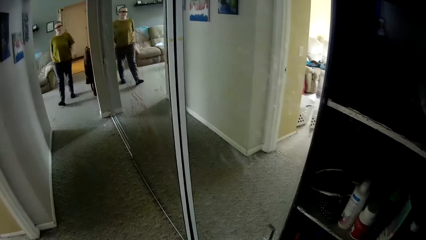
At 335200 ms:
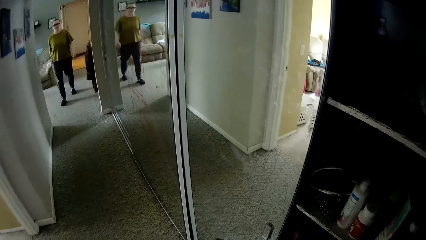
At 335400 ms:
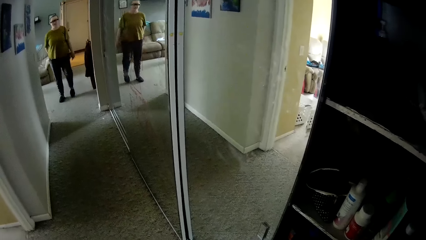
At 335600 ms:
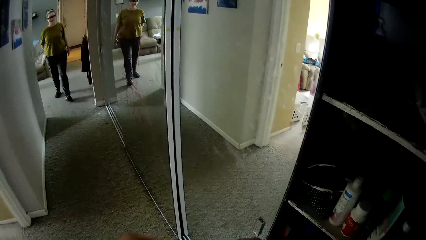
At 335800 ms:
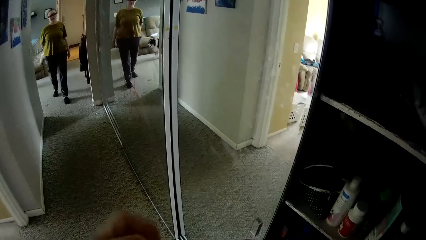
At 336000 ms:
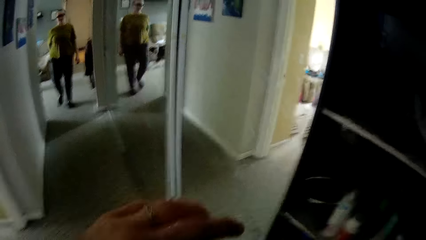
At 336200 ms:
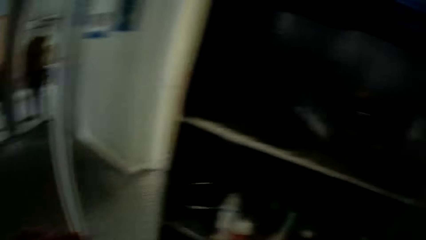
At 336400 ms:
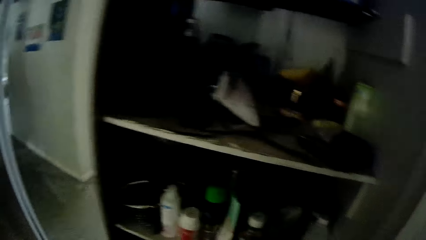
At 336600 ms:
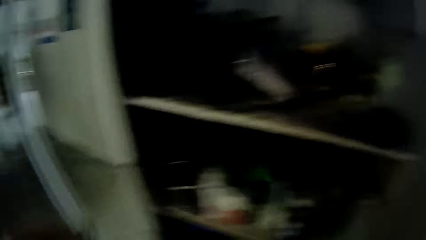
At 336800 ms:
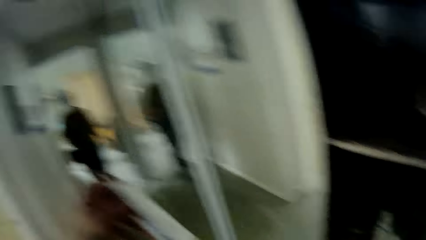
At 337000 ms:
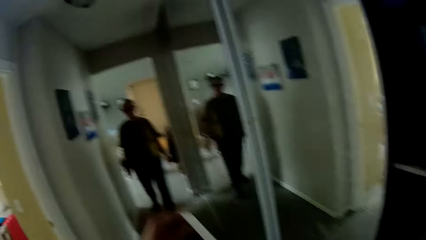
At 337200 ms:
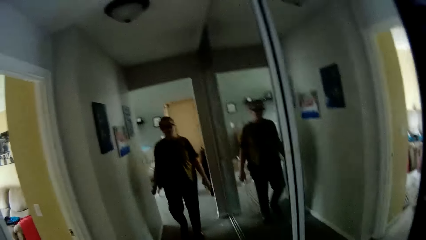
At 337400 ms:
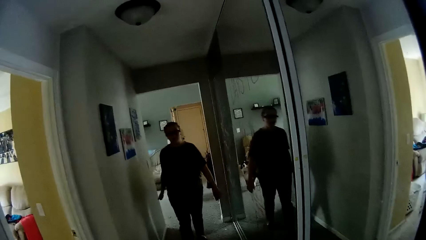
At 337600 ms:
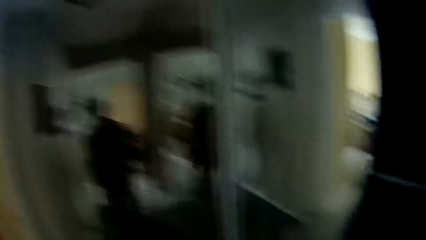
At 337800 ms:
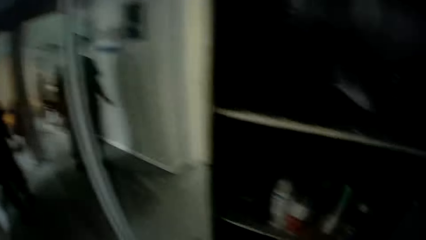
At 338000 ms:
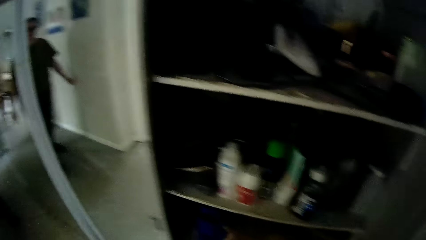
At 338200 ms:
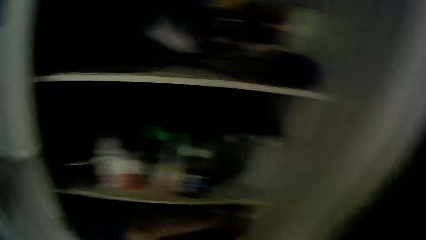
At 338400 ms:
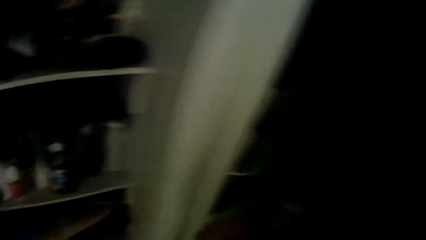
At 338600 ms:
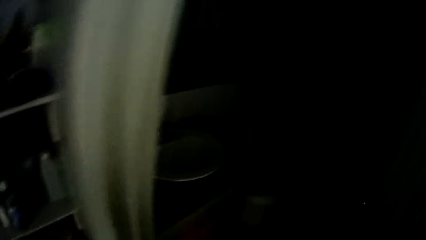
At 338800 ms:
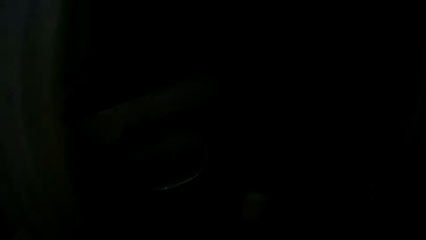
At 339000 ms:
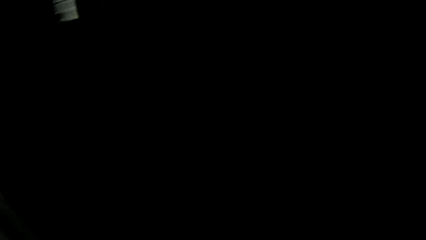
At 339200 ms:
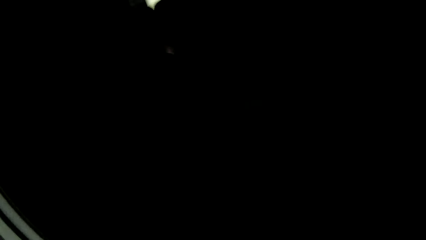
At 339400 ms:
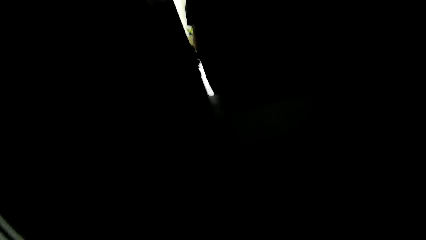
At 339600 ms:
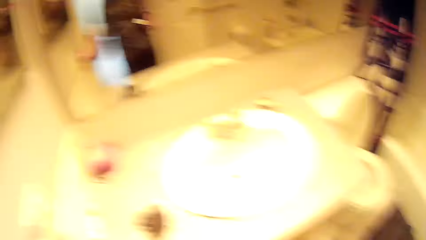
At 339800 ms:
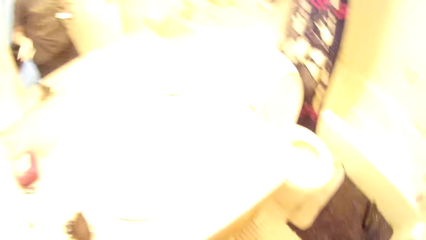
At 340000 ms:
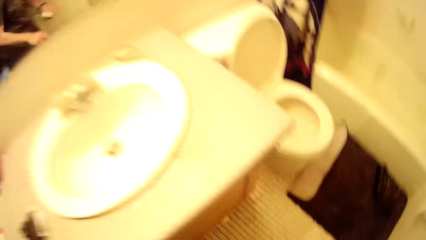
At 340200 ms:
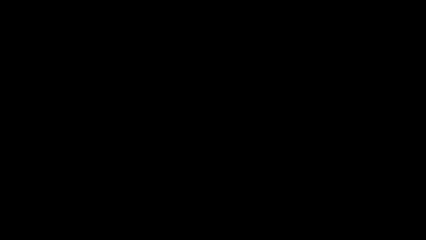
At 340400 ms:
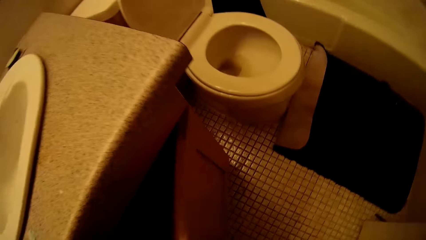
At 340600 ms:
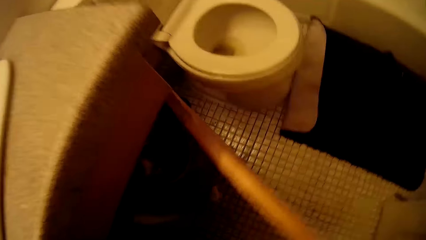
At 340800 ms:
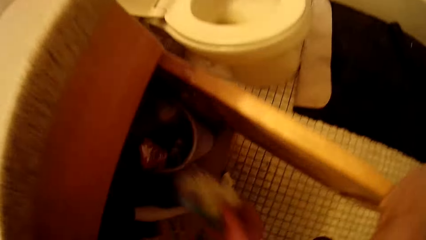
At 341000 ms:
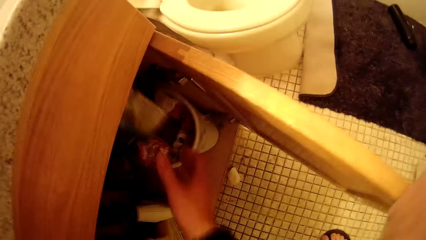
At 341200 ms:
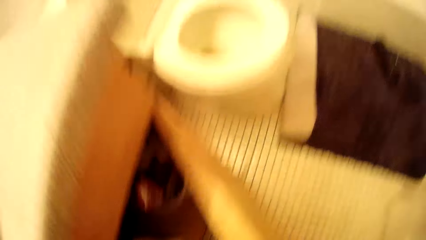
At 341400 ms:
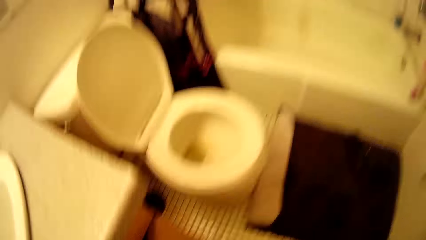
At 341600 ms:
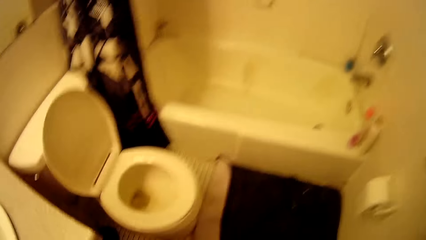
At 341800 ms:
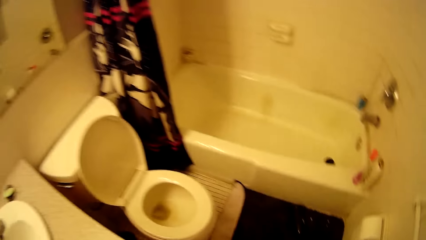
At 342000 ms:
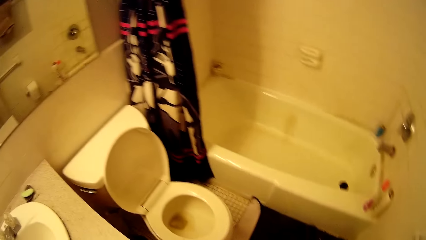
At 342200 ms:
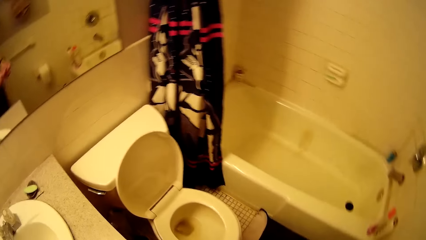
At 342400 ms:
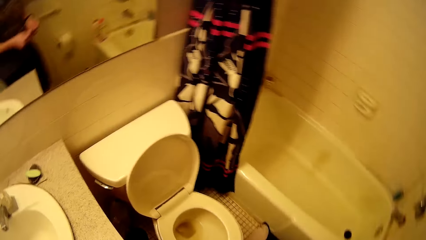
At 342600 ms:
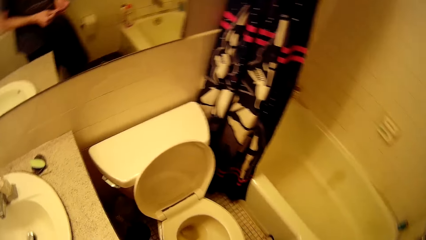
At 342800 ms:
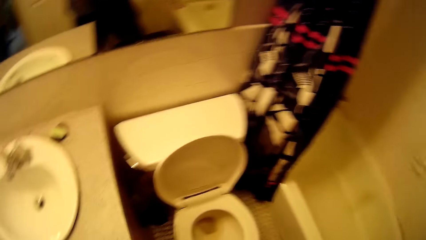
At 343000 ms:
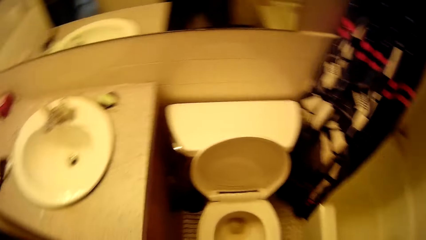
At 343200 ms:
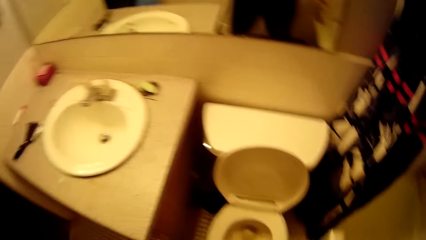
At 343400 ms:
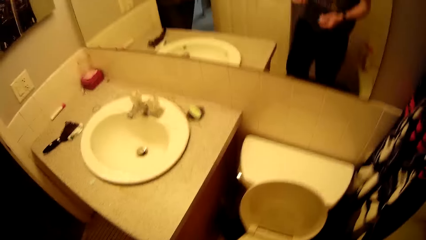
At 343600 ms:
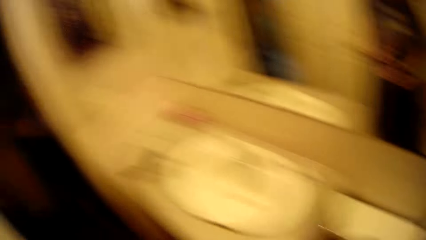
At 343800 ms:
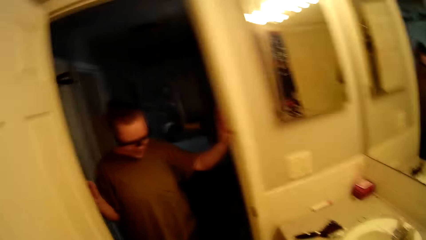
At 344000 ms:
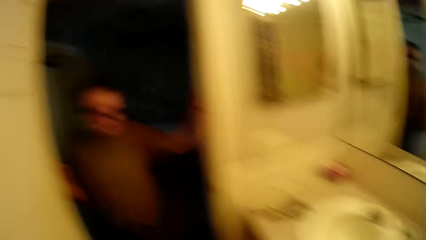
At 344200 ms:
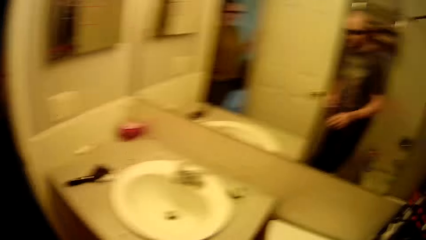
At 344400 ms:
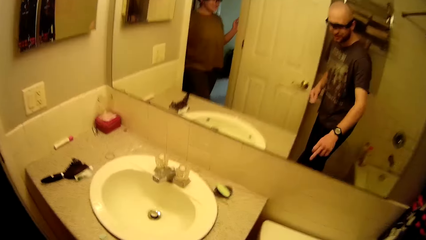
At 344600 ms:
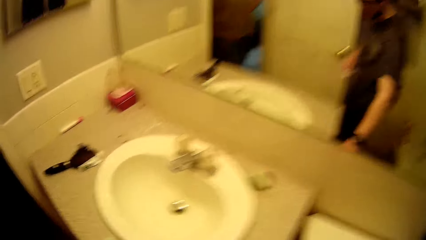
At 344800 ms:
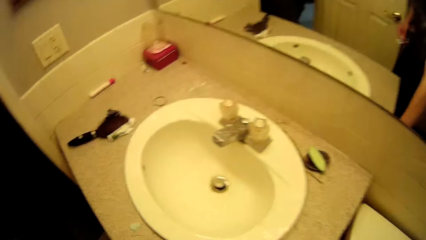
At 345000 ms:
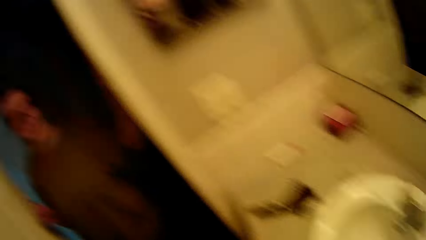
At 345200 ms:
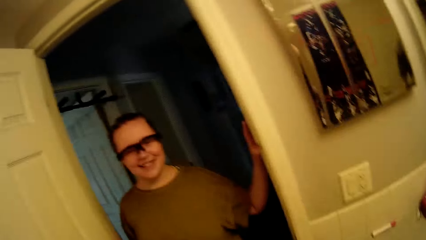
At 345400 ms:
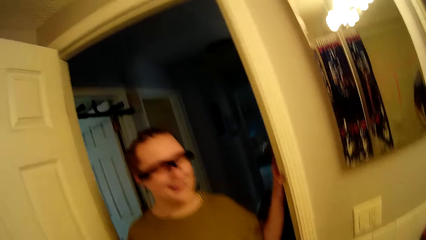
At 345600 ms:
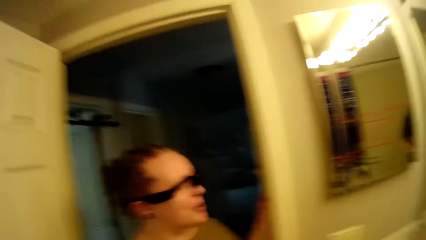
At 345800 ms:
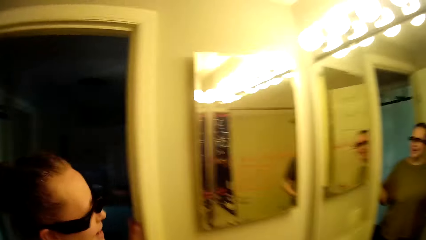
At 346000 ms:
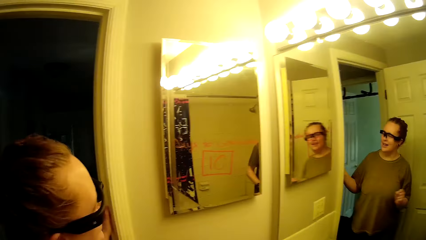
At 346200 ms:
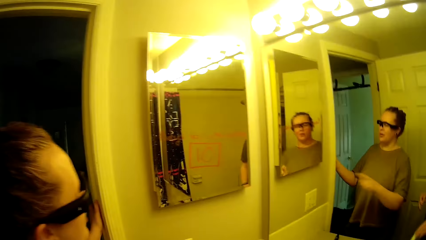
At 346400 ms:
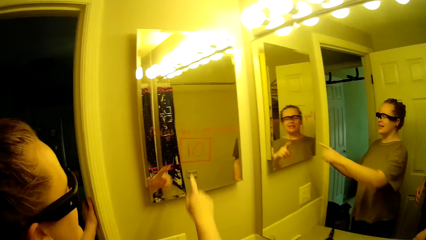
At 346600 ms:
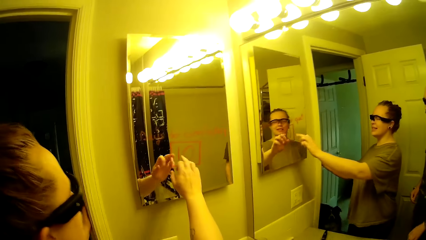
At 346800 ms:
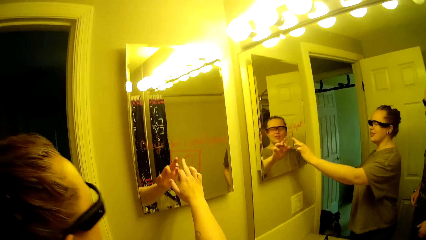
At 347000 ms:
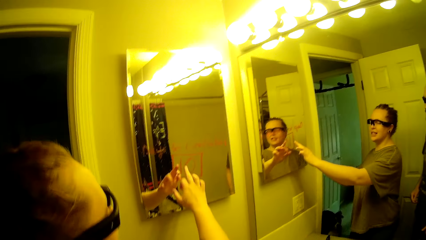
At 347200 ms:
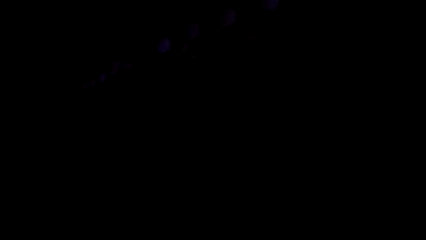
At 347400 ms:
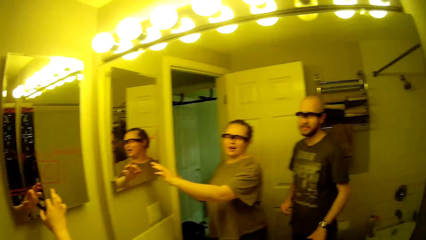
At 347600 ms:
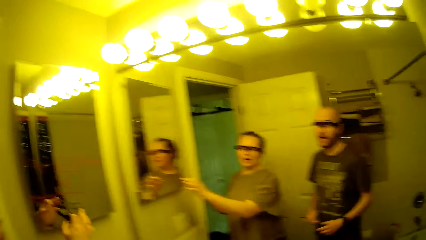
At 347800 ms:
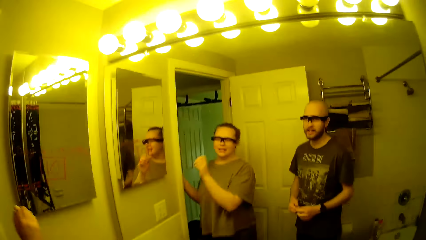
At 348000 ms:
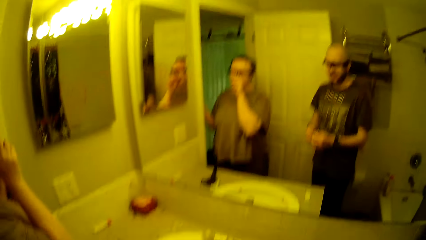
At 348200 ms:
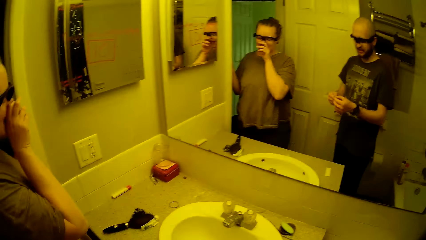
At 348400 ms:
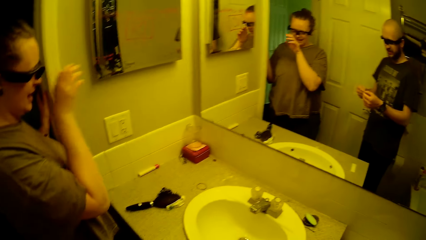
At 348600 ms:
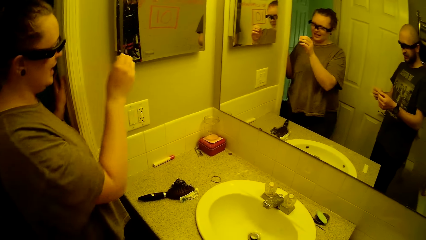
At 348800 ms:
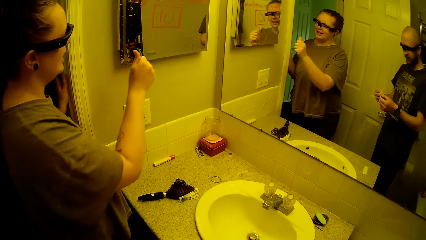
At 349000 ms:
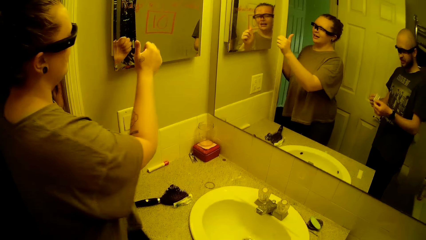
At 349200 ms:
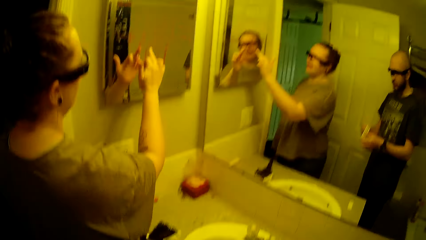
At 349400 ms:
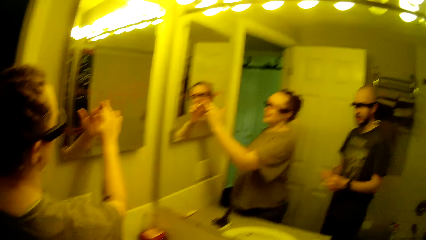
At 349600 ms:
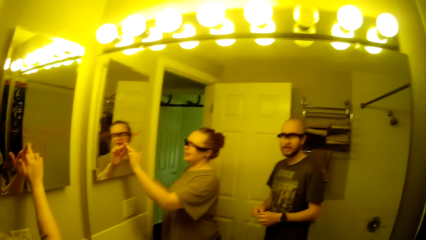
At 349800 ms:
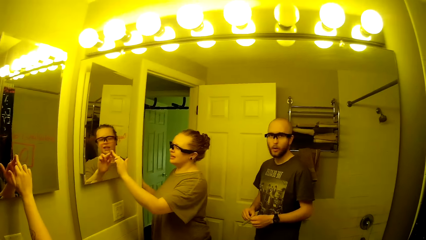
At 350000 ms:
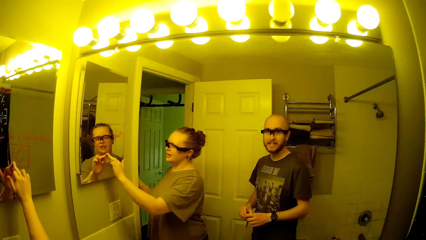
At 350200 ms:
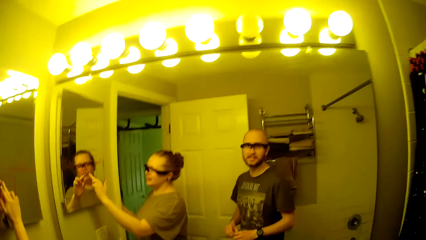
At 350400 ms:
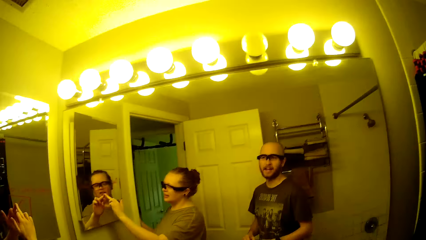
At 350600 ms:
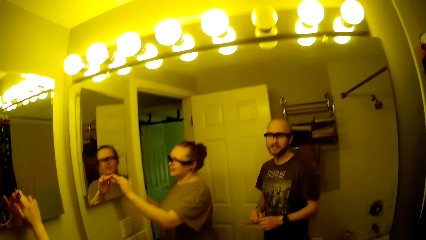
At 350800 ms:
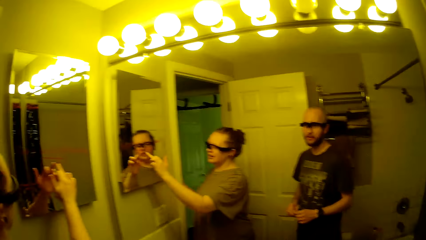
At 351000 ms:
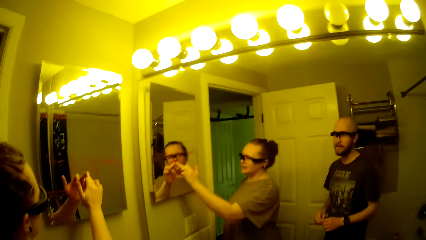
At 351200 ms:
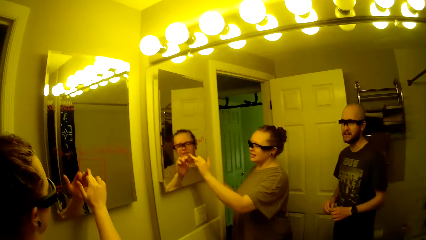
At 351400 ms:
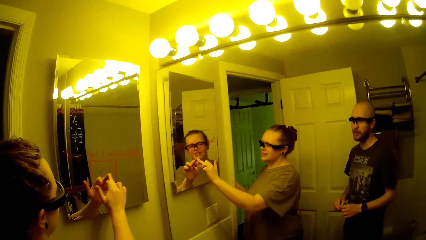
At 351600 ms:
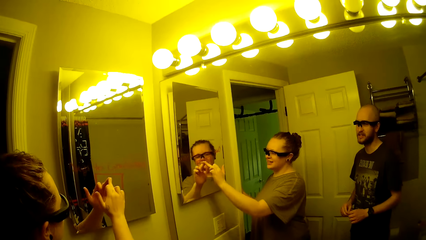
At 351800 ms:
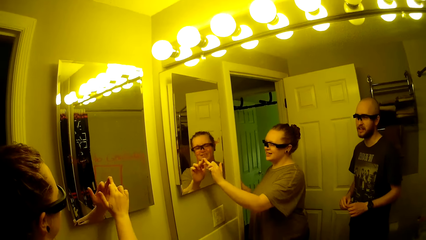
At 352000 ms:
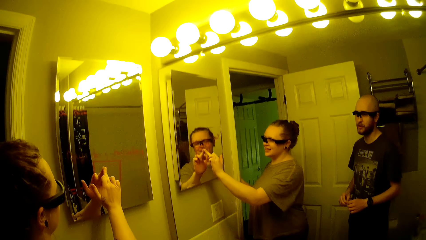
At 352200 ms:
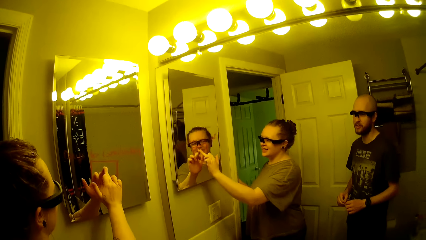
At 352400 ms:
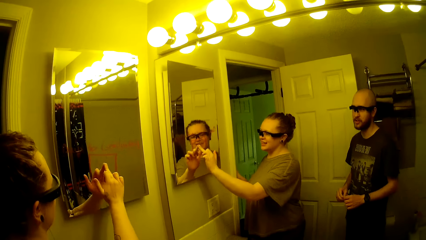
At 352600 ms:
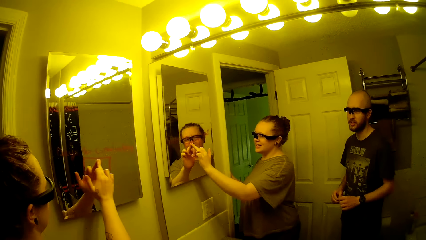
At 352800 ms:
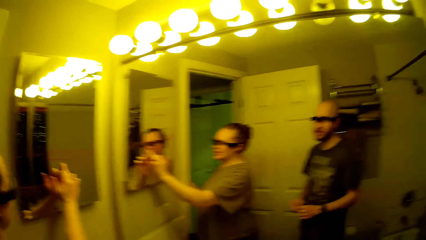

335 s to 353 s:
The camera wearer pulls a first aid plaster with his right hand. He moves the hand. A woman walks around. The camera wearer walks around. He enters a toilet through a door. He opens a cupboard with his right hand. He throws a bottle into the cupboard with his left hand. He closes the cupboard. He looks around. The woman talks. The woman touches the mirror. The woman touches the nose. The woman cleans the mirror with her right hand. The woman touches the mirror. The camera wearer talks.
